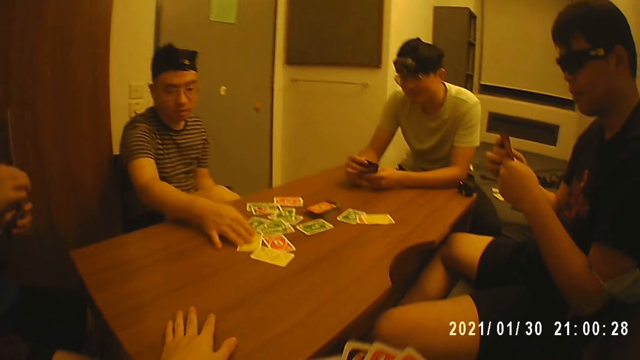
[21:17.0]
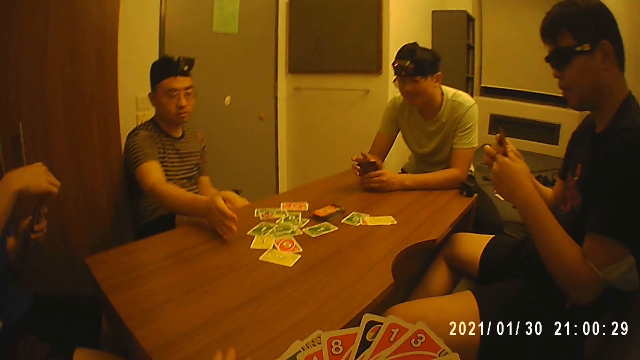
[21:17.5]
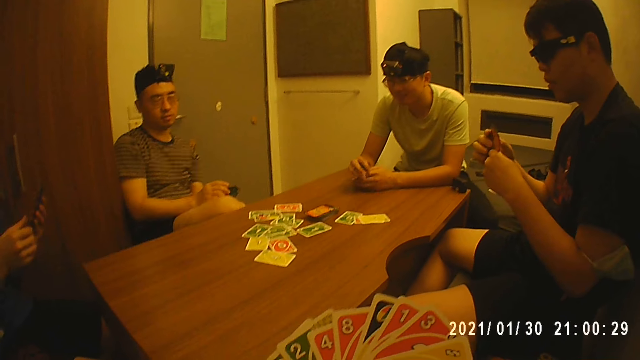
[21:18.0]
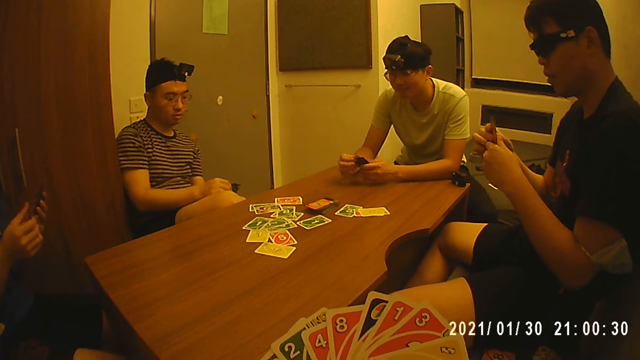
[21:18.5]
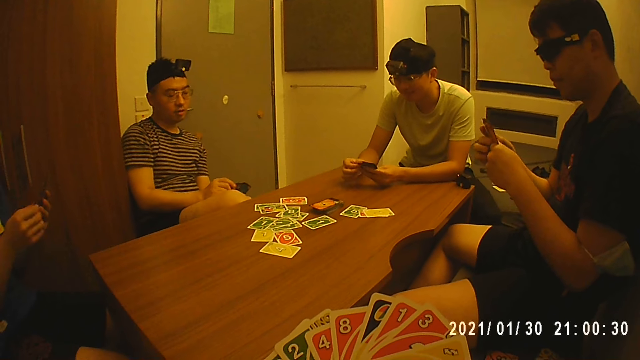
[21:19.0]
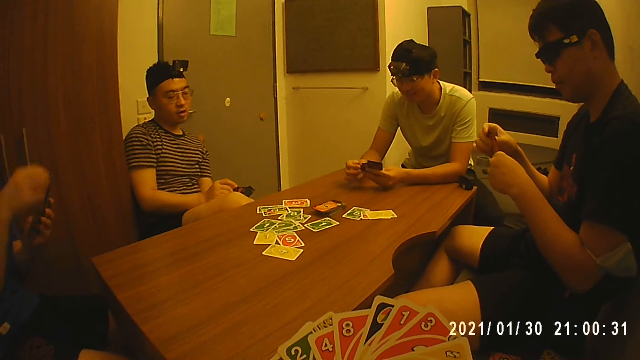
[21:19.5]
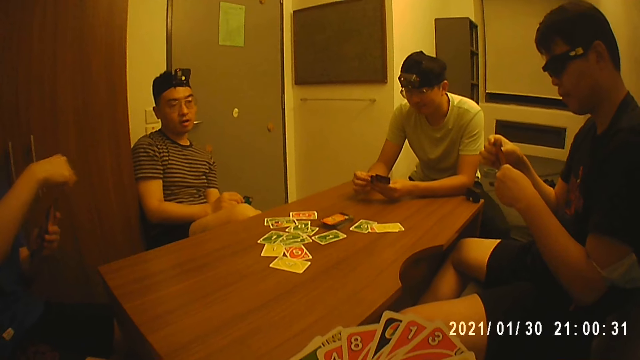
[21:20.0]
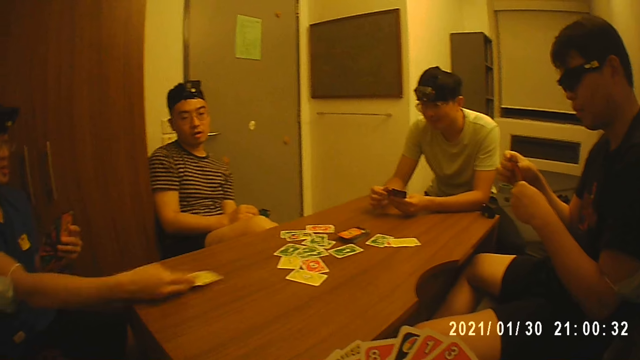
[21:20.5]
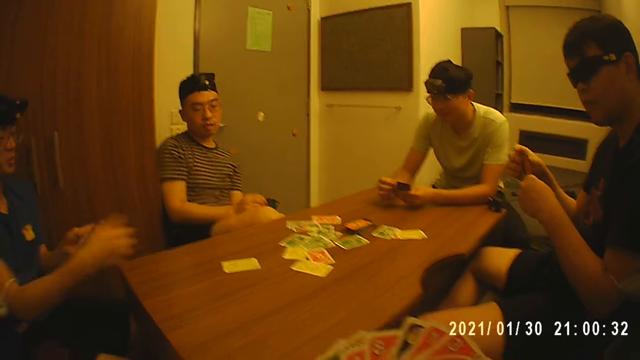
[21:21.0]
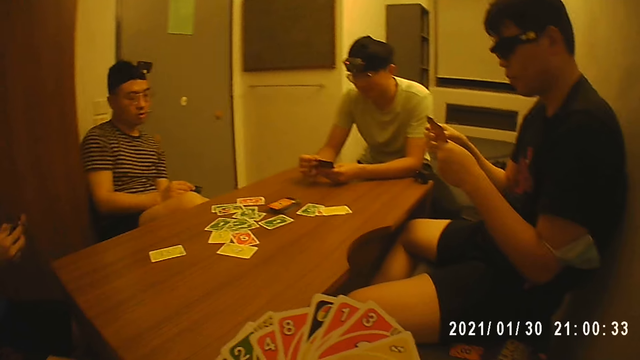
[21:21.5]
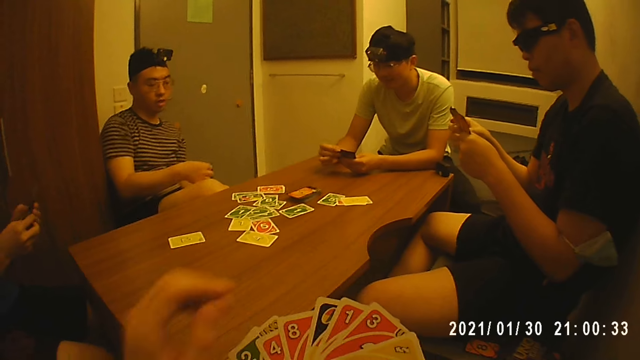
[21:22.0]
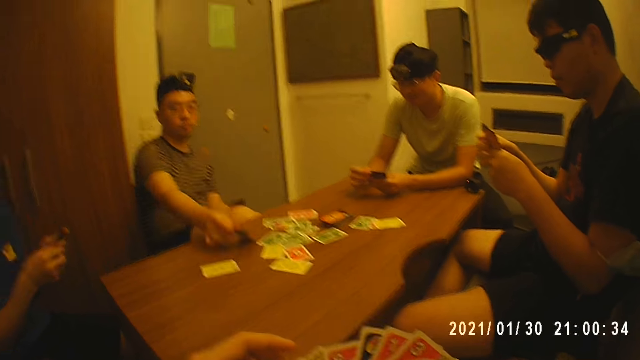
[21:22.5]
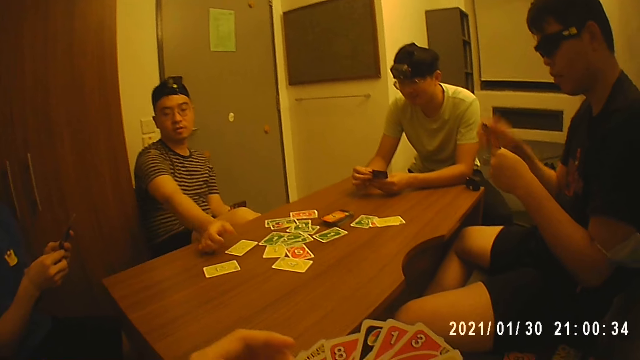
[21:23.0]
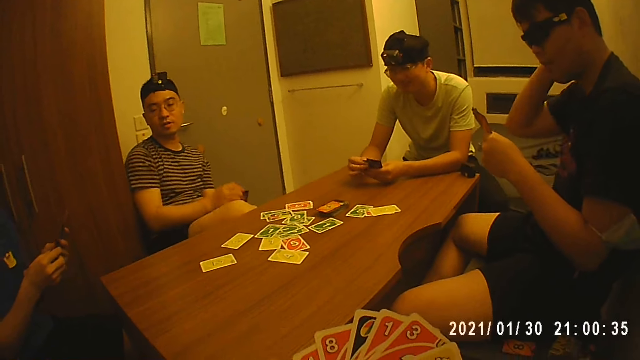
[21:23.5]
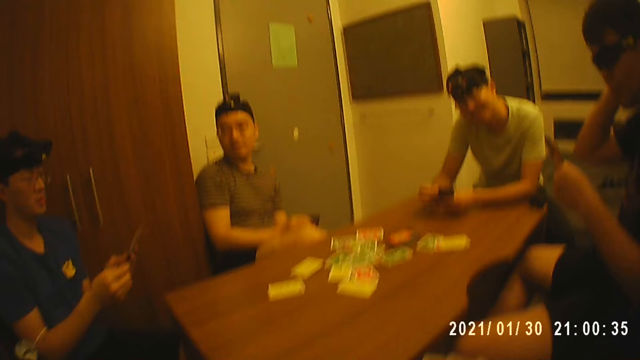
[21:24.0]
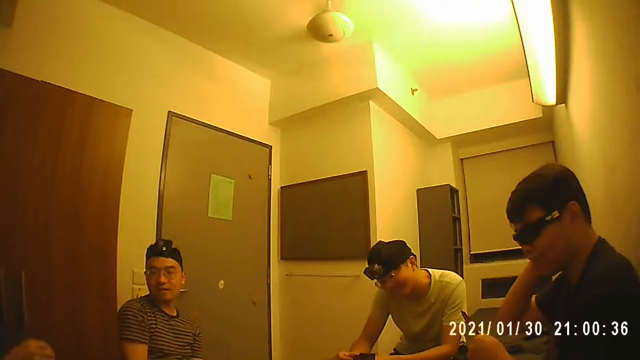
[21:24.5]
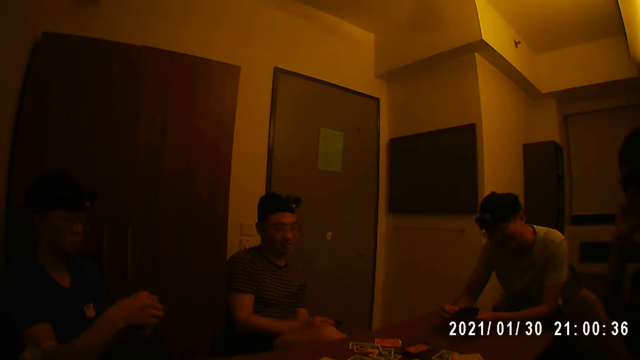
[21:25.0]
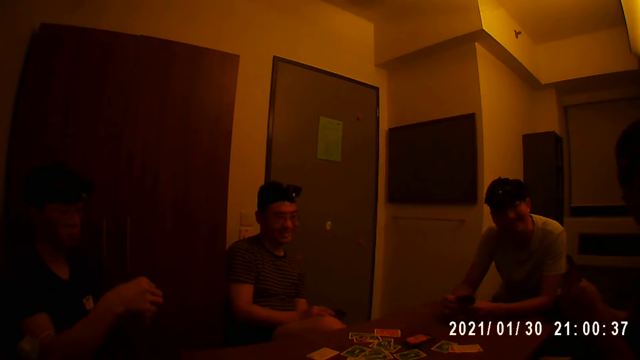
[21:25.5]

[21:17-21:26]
The camera wearer holds the cards with his right hand. A man moves the card on the table with his right hand. The camera wearer touches the table with his left hand. He moves the left hand on the table. The man places his right hand on his right leg. Another man holds the card with his left hand. The other man picks a card from his left hand with his right hand and drops the card in his right hand on the table. The other man holds the cards with both hands. The first man picks a card from his left hand with his right hand and drops the card in his right hand on the table. The first man places his right hand on his right leg. The camera wearer looks around.

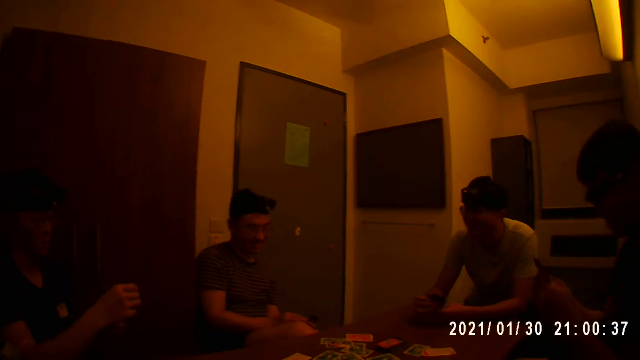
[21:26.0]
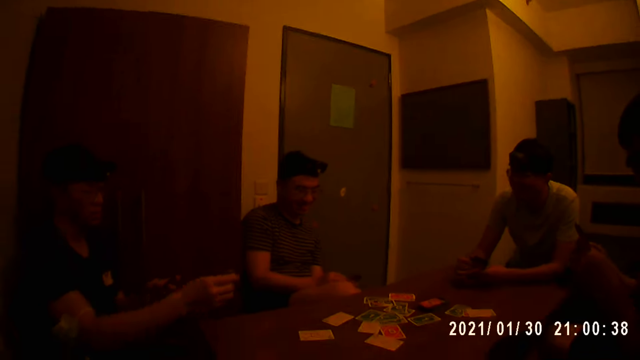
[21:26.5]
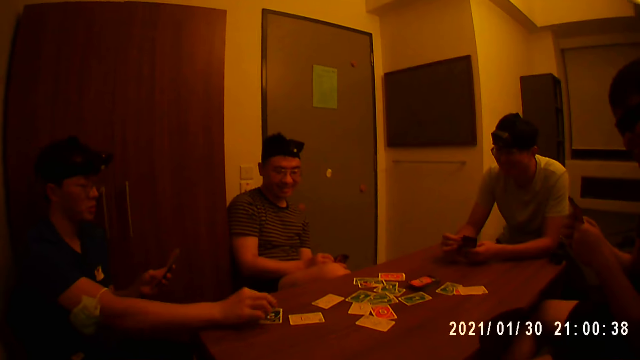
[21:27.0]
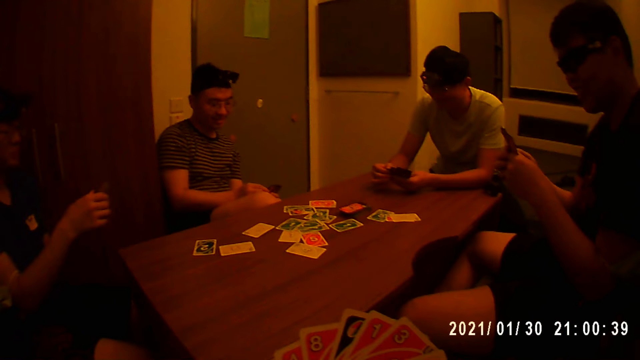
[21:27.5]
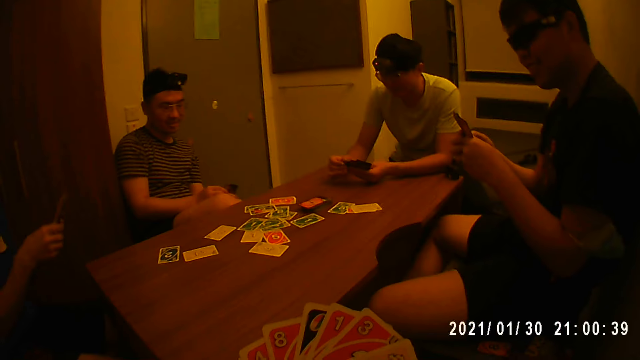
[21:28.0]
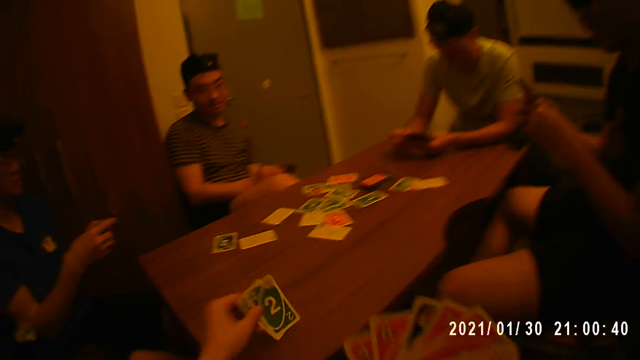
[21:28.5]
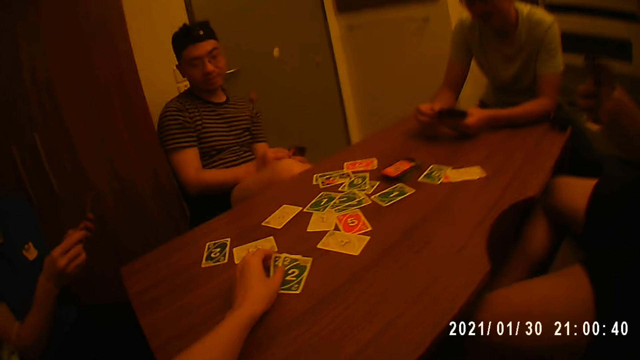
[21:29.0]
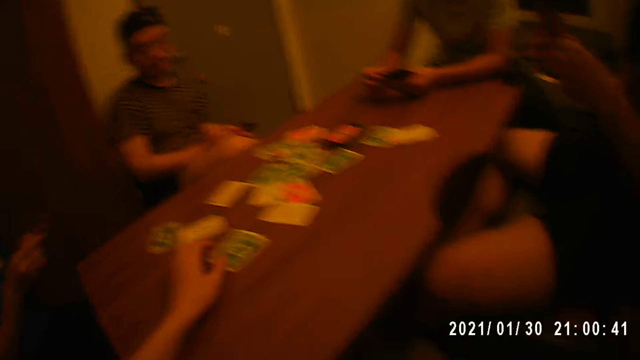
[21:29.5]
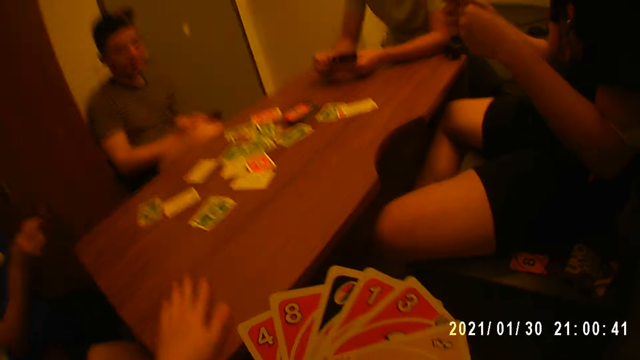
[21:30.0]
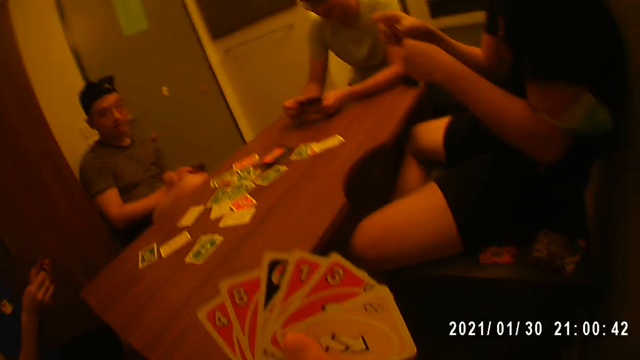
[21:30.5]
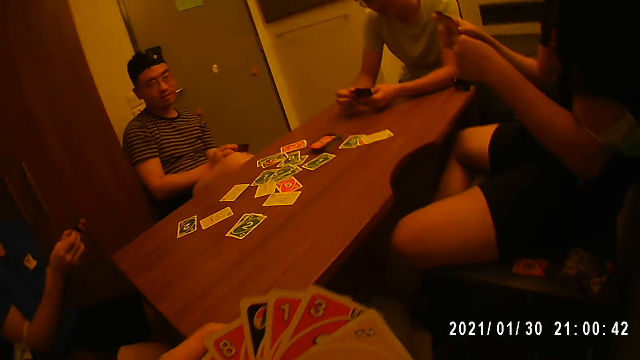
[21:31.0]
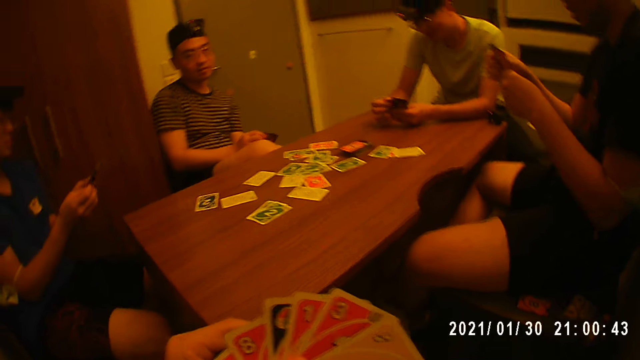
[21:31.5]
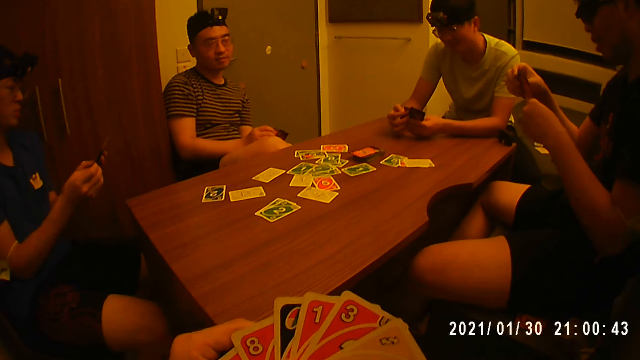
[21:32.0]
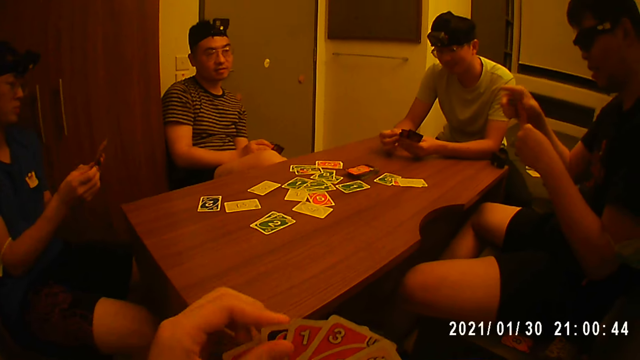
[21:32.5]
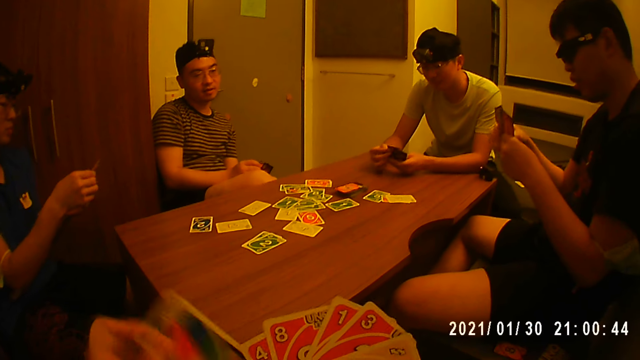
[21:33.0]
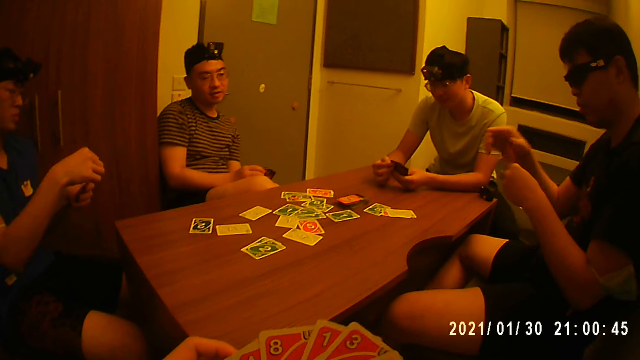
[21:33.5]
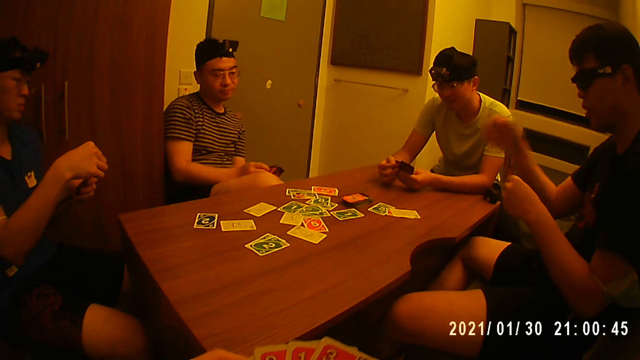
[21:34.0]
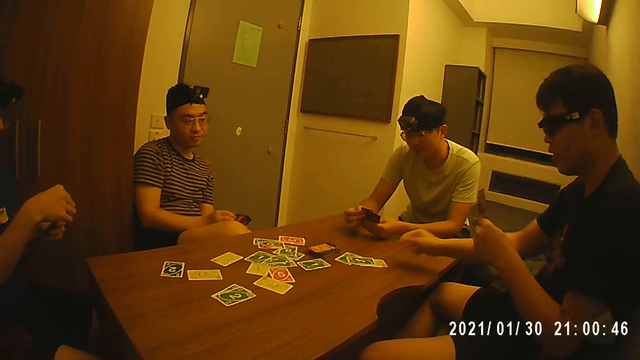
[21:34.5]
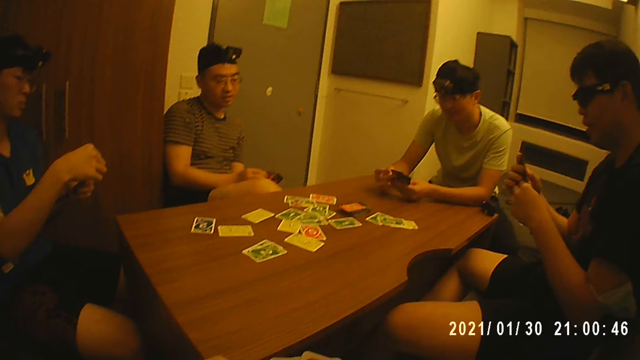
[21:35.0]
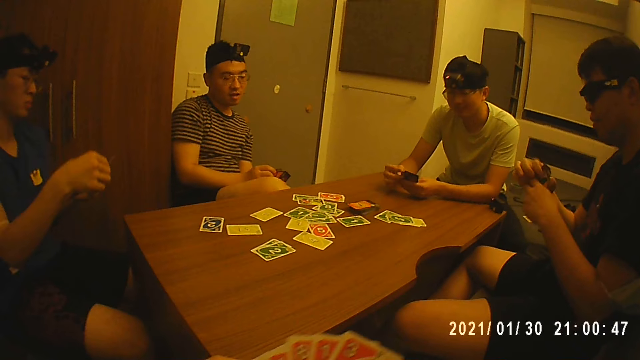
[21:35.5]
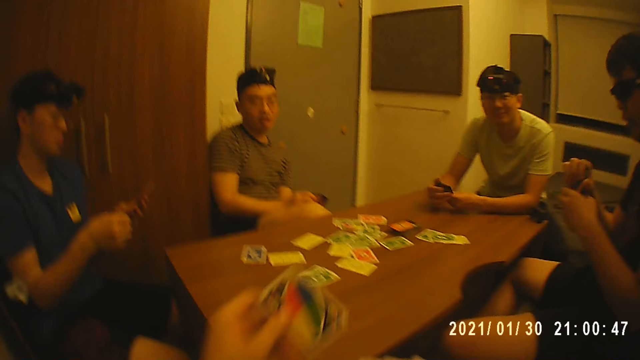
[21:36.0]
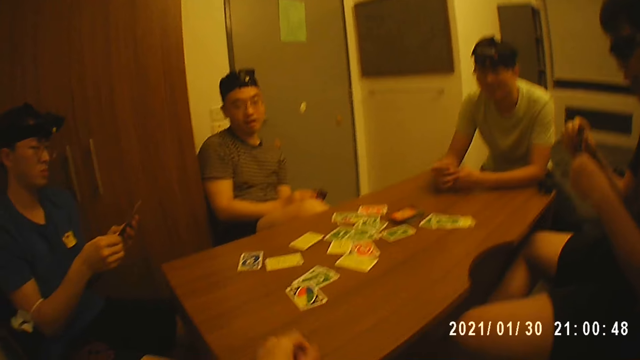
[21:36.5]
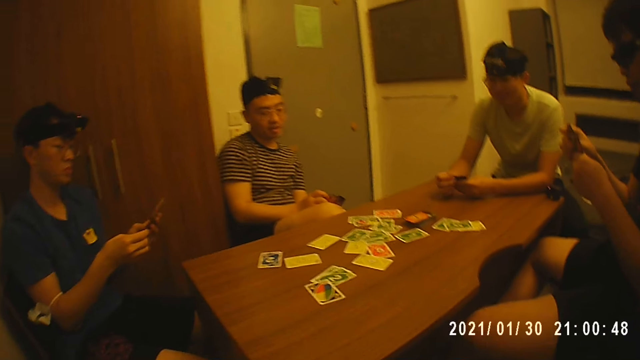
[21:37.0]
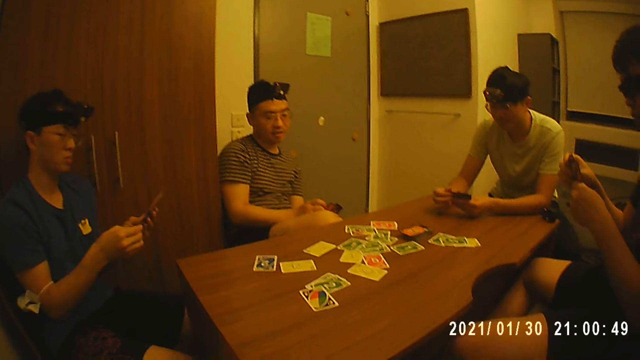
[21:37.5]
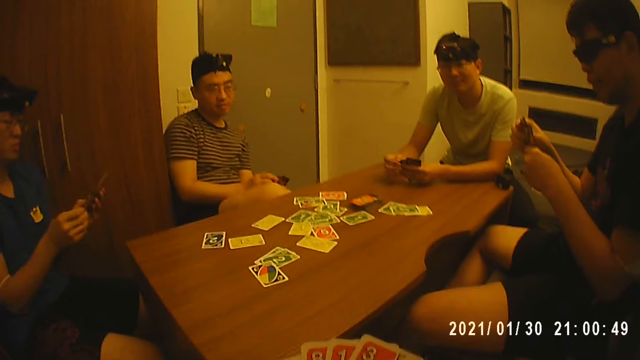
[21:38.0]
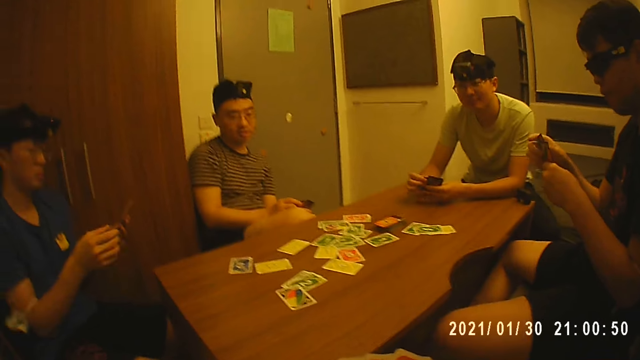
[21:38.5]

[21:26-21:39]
A man holds the cards with his left hand and drops a card in his right hand on the table. The man holds the cards with both hands. The camera wearer holds the cards with his right hand. He drops a card in his left hand on the table. He holds the cards with both hands. He shuffles the cards with his hands. He picks a card from the left hand. Another man holds the cards with his left hand and drops a card in his right hand on the table. The other man holds the cards with both hands. The camera wearer drops a card in his left hand on the table.
